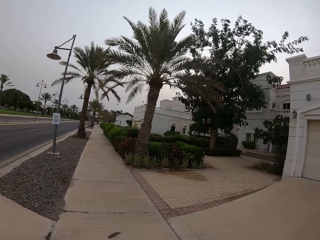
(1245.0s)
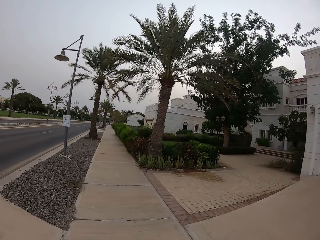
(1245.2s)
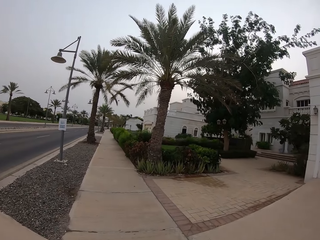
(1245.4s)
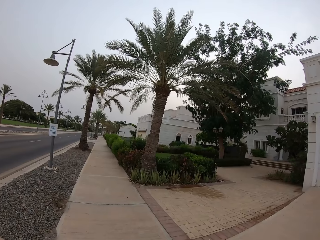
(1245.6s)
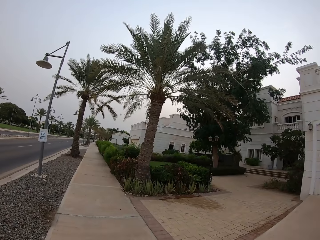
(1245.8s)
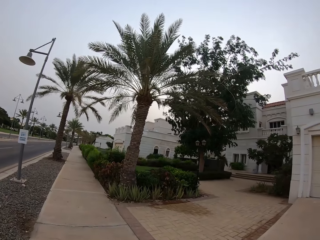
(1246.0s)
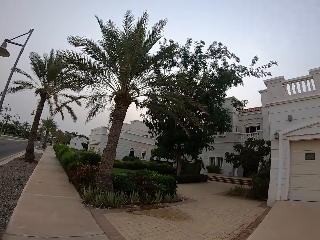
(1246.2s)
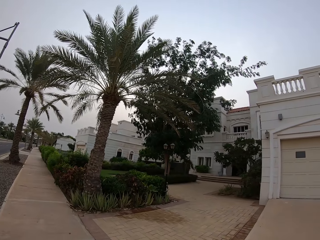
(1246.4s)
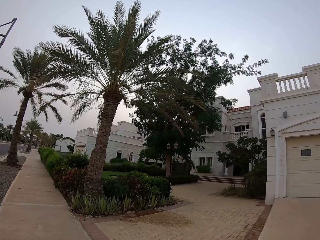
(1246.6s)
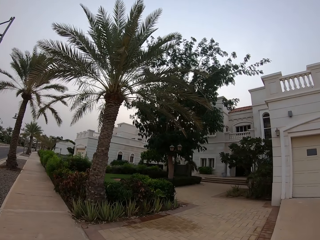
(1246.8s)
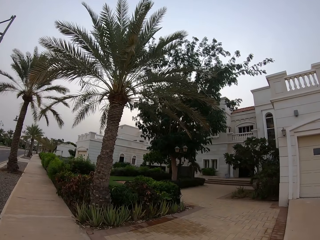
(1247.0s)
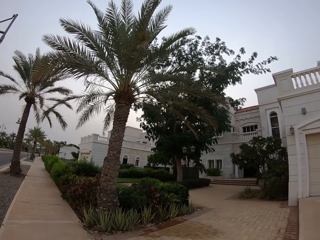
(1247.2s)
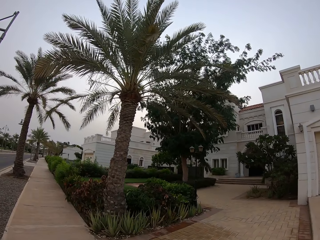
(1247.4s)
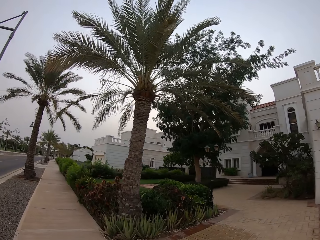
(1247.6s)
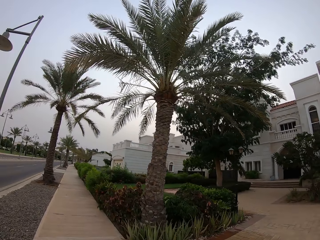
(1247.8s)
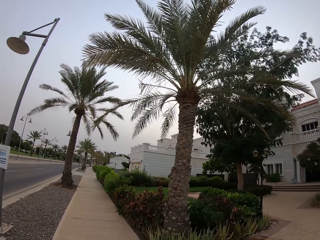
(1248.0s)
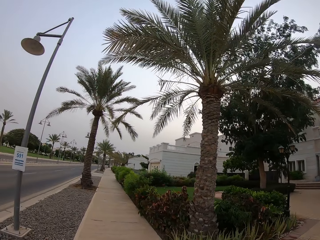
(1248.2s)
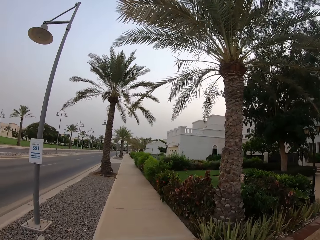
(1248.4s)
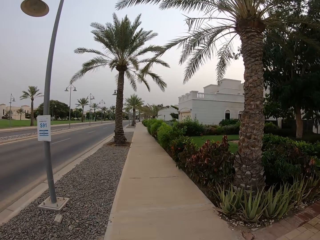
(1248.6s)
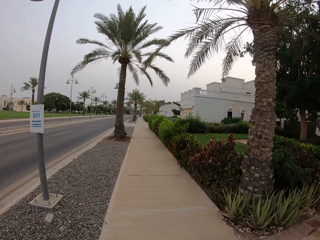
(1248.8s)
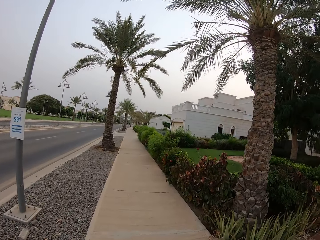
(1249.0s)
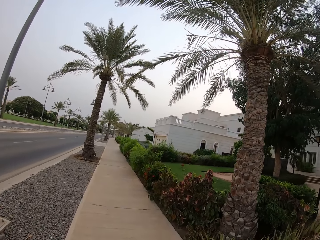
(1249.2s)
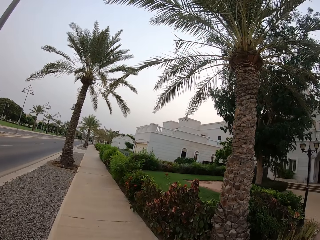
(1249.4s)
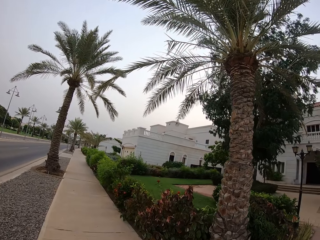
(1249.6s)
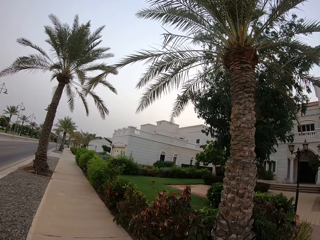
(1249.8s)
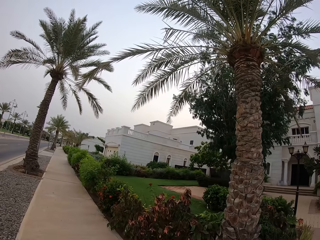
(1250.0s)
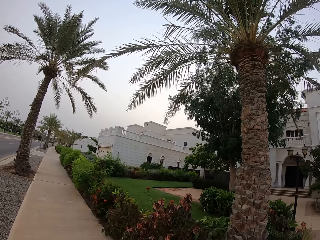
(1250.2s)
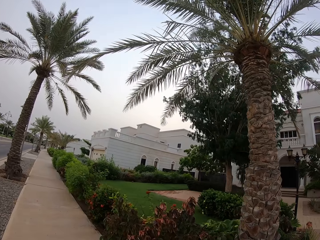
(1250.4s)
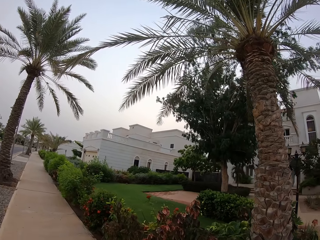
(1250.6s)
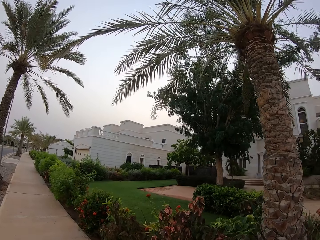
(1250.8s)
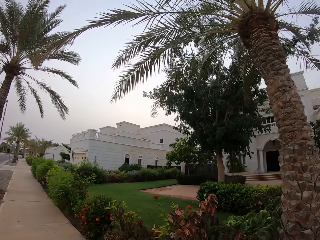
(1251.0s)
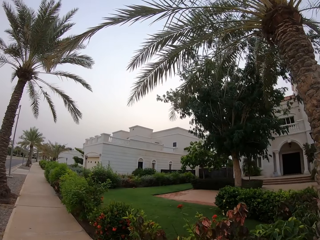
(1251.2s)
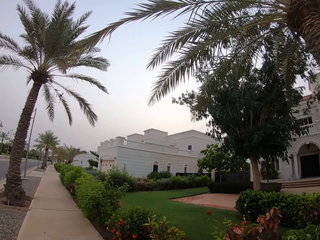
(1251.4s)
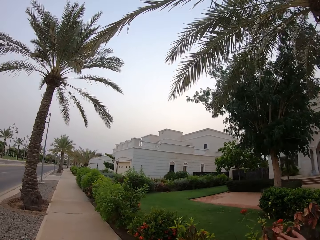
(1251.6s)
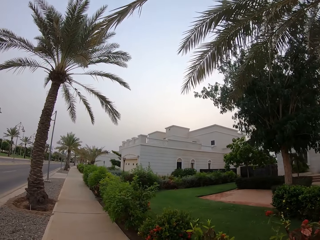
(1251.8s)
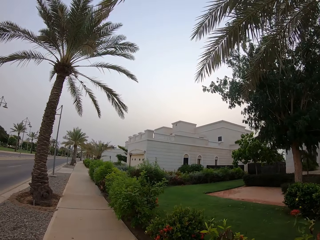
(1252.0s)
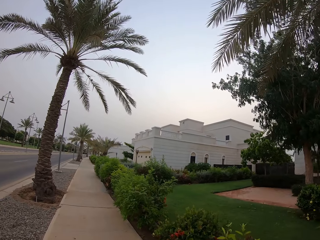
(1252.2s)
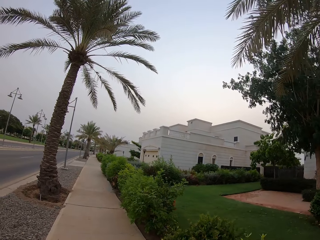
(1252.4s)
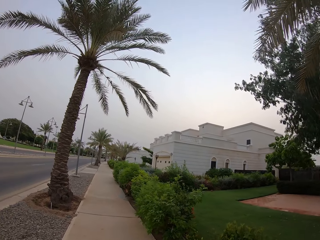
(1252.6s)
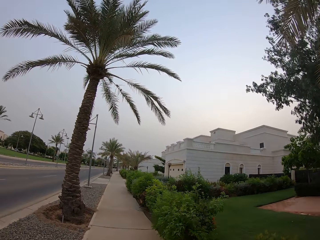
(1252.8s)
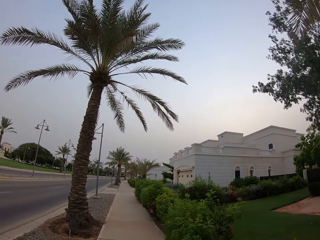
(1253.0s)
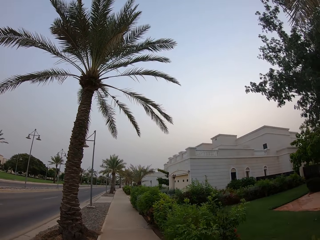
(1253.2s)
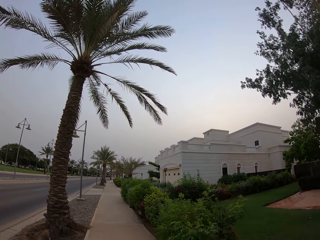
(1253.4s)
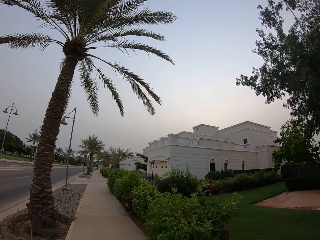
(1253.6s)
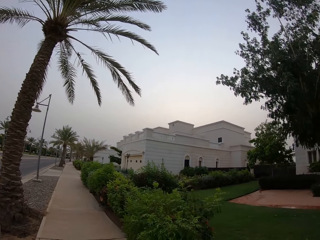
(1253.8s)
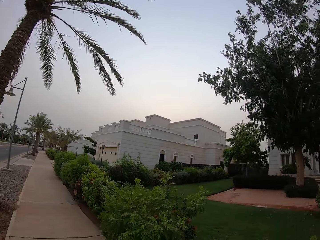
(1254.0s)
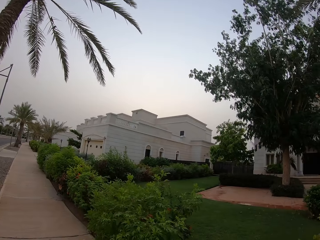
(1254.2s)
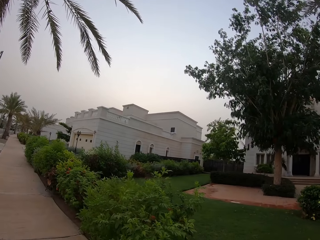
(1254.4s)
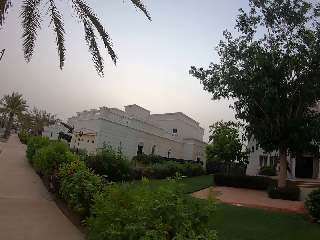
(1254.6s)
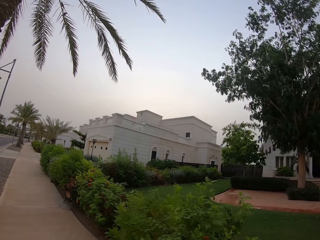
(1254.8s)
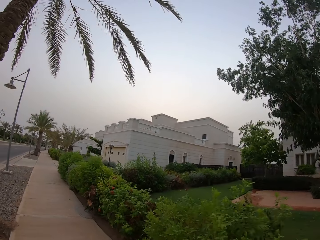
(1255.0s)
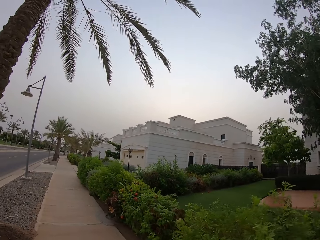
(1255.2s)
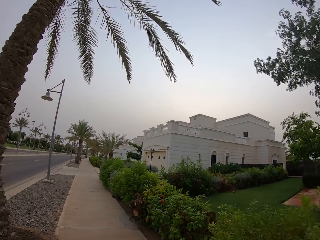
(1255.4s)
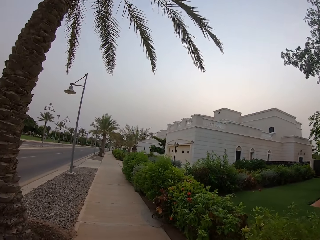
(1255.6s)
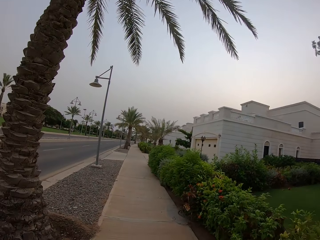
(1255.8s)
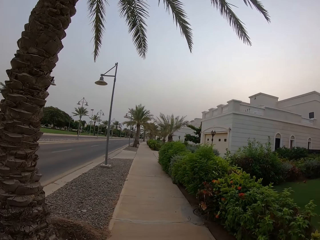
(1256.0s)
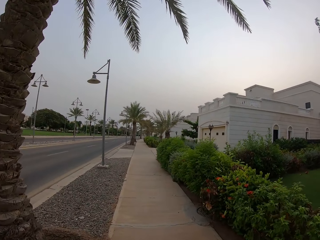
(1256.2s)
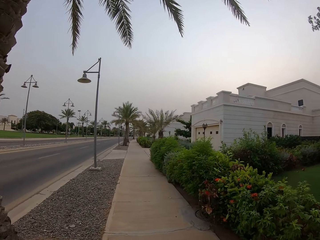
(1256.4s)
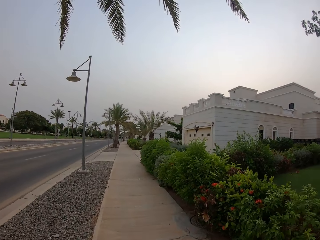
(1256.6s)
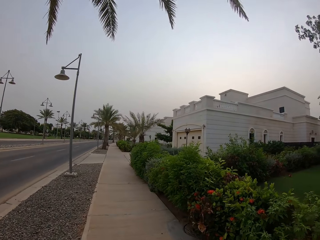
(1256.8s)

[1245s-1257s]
The camera wearer looks on the compound.

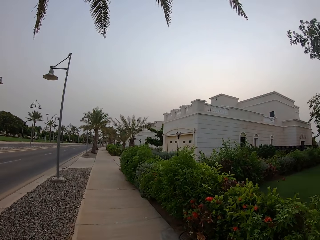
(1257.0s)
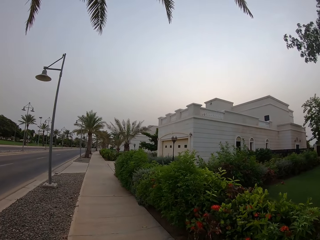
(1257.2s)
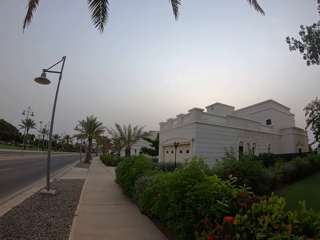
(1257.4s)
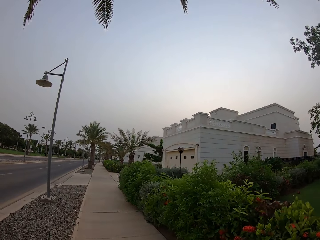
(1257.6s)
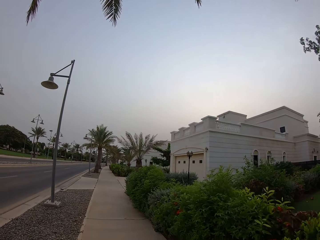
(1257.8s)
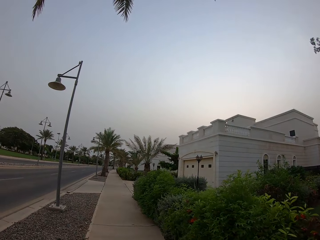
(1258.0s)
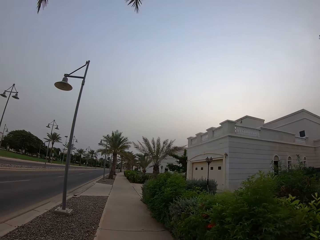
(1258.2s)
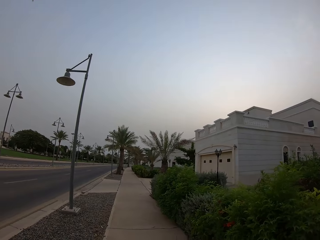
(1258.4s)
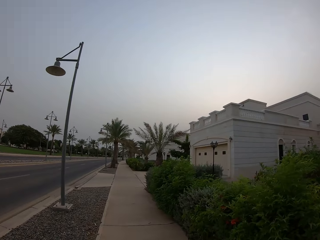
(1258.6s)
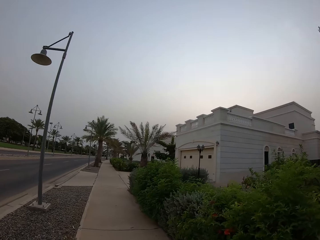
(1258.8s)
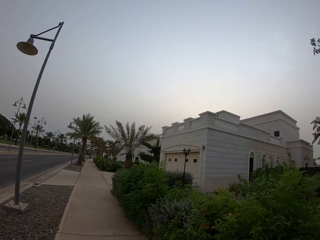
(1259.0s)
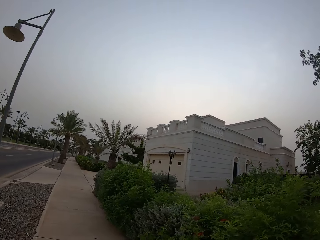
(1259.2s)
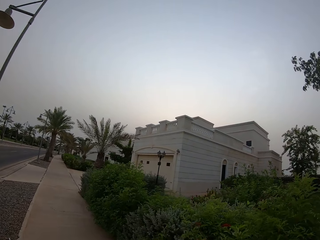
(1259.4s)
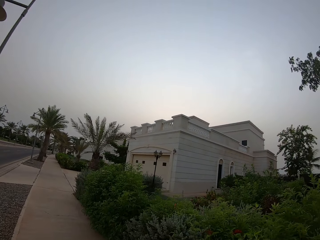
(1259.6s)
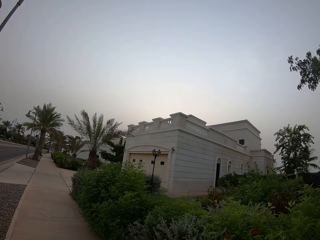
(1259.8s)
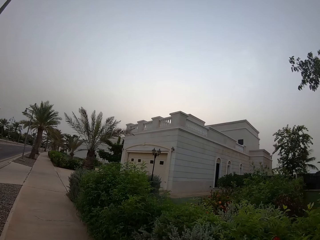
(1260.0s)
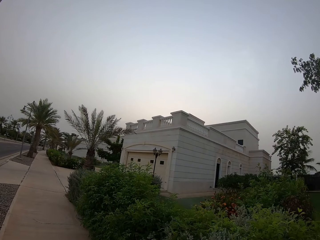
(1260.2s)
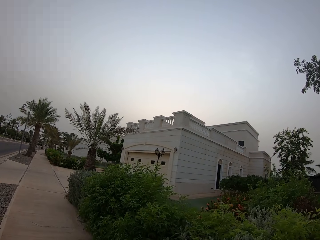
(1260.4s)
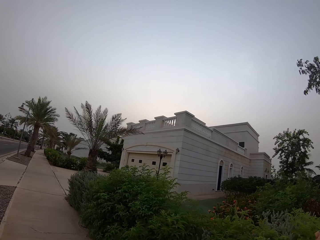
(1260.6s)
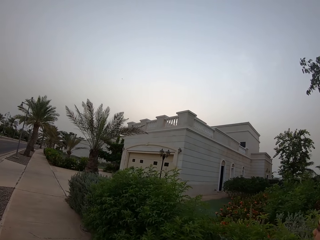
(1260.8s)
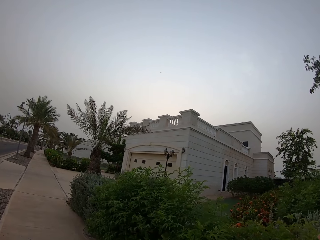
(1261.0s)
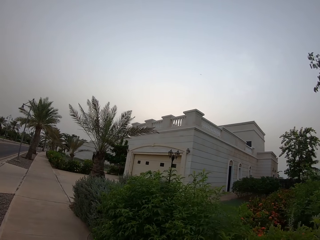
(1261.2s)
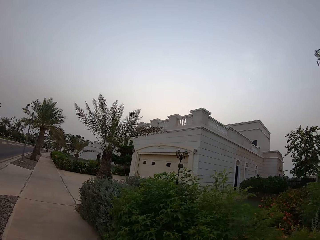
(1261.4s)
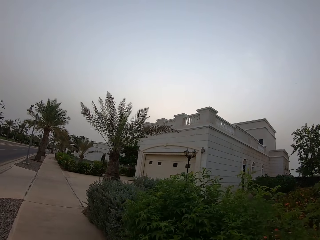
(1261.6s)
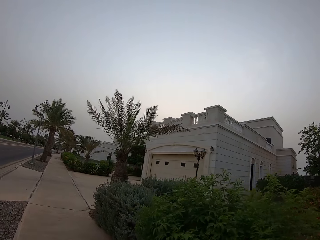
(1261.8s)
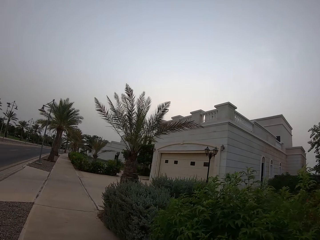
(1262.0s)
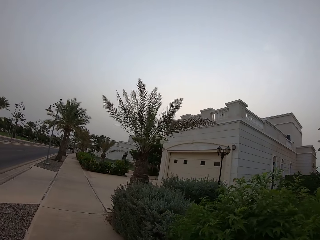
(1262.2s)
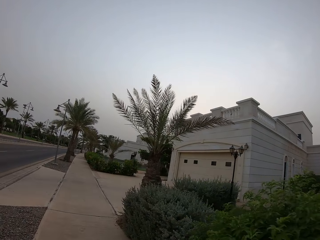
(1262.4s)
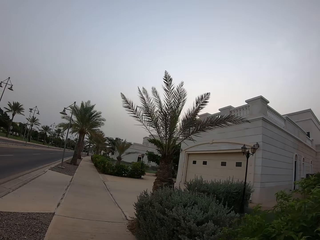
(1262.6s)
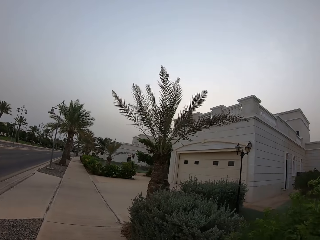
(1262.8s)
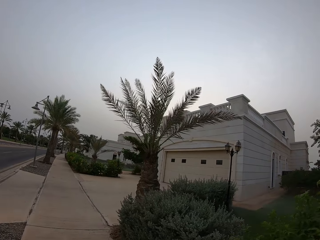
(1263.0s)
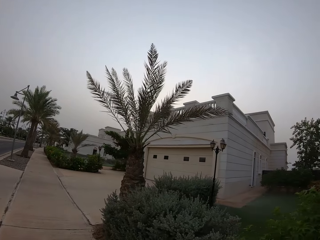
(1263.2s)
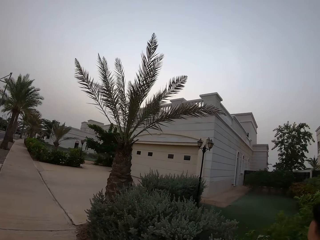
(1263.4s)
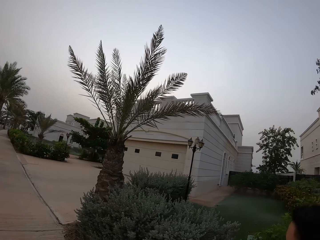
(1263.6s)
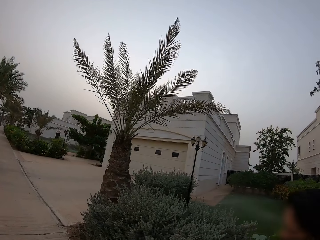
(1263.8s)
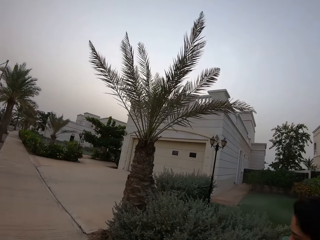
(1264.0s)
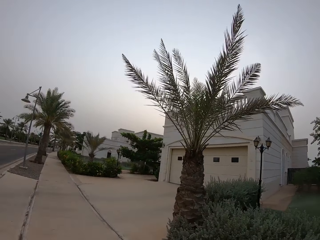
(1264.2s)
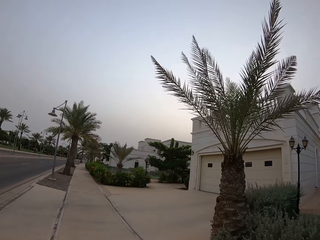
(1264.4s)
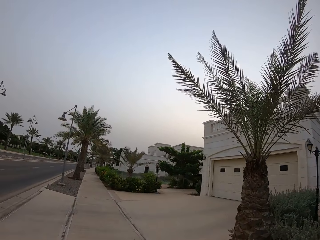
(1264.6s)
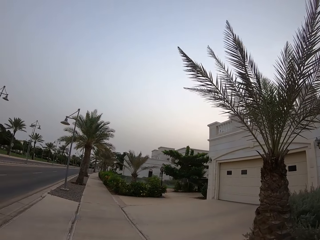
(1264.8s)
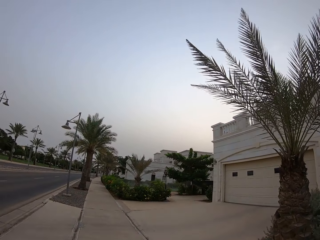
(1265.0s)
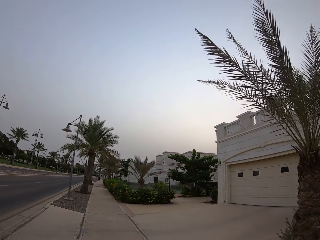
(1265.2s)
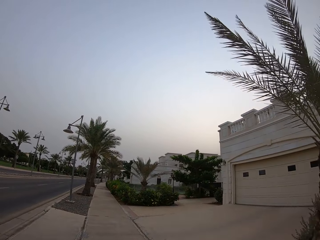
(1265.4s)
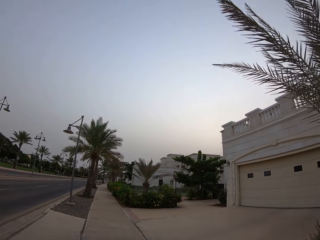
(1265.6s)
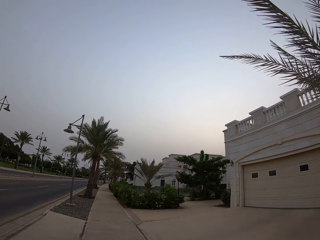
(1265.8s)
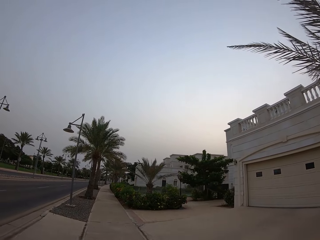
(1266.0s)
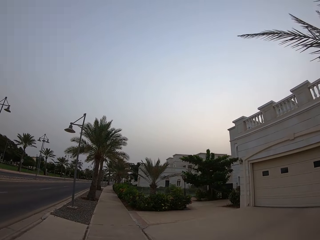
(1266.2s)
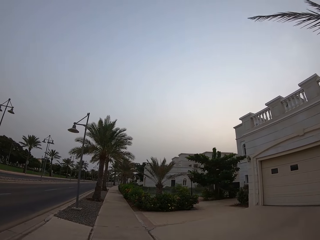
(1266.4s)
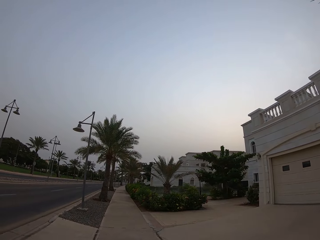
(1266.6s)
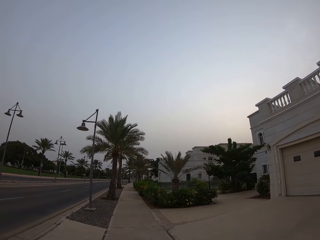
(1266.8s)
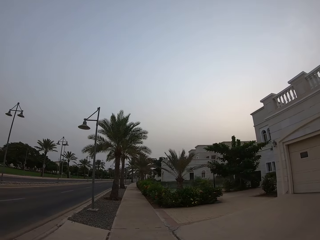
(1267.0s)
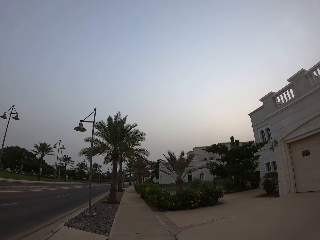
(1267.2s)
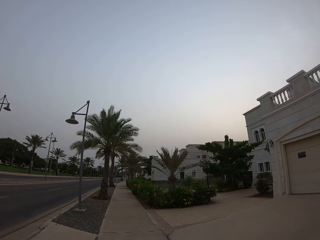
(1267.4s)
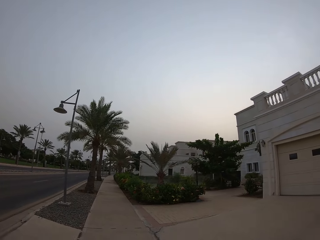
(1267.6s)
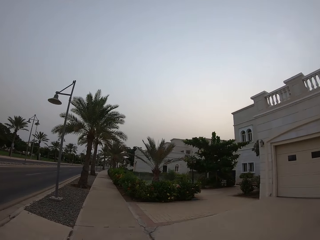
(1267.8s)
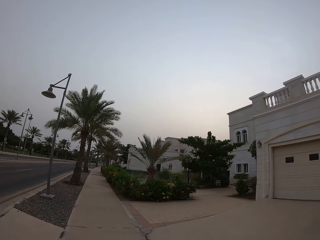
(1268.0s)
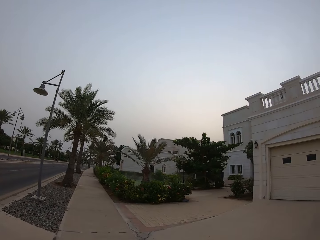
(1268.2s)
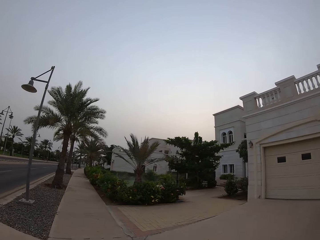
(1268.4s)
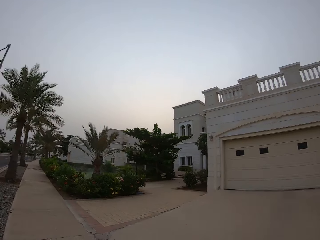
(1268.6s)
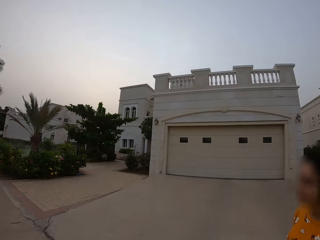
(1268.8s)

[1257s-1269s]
The camera wearer looks at the building. They walk beside a lady along the sidewalk. They walk beside the lady along the sidewalk again. They walk along on the sidewalk.
